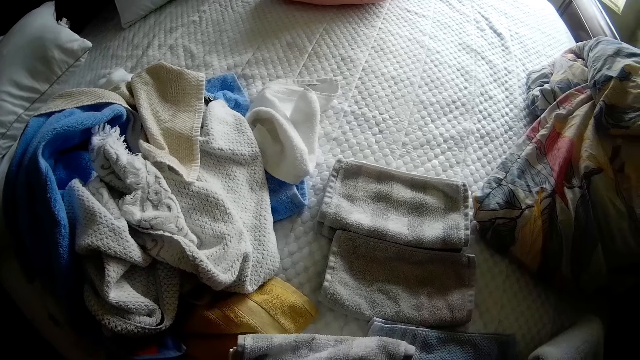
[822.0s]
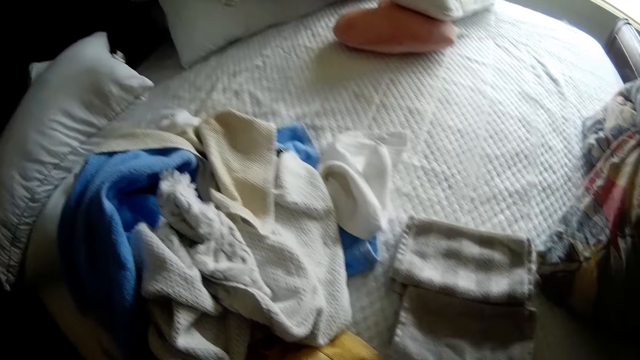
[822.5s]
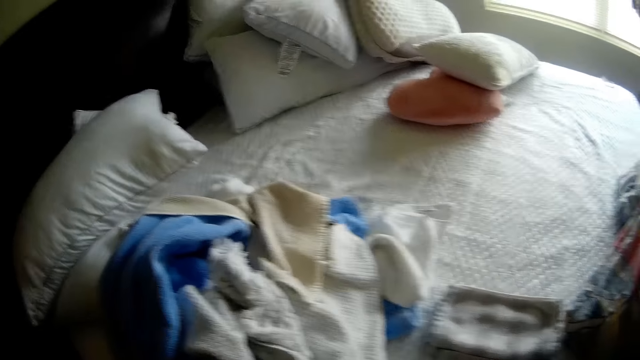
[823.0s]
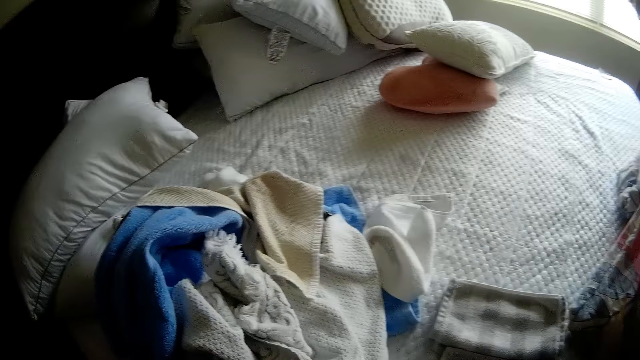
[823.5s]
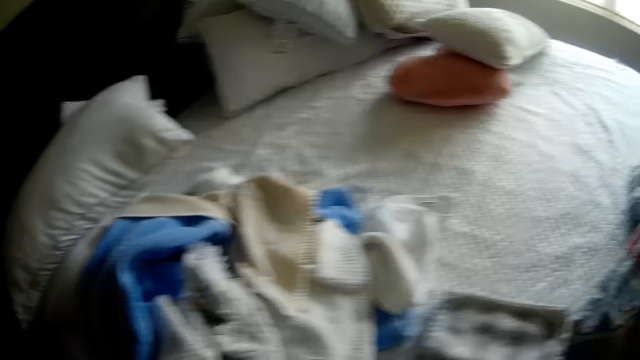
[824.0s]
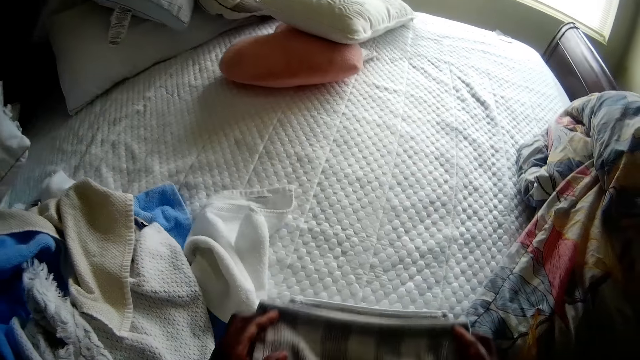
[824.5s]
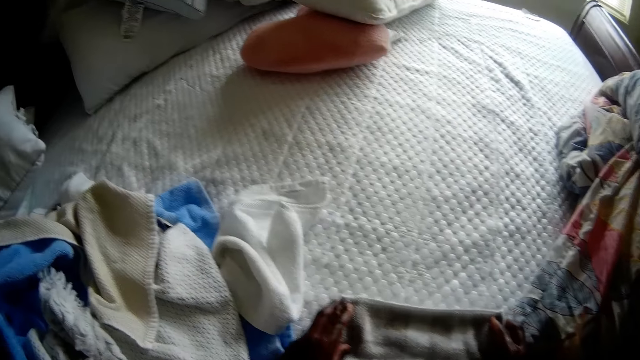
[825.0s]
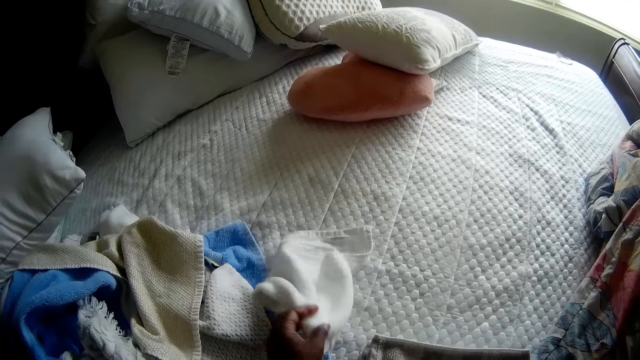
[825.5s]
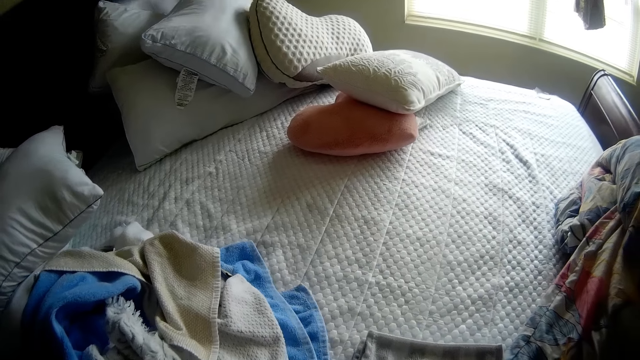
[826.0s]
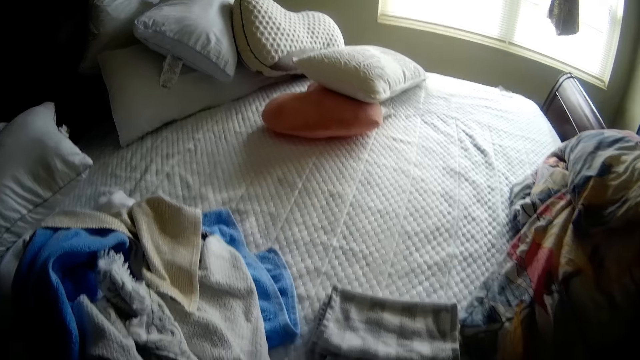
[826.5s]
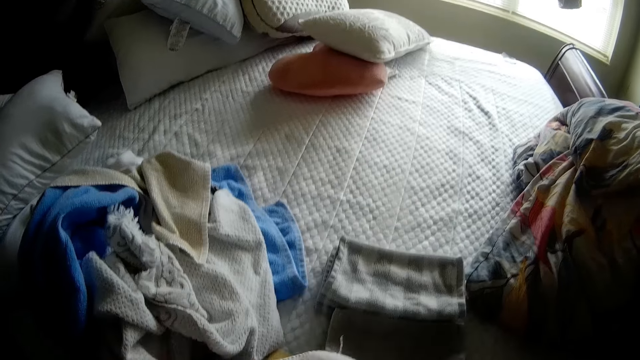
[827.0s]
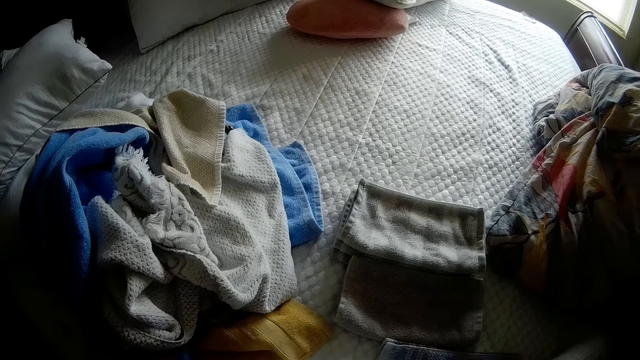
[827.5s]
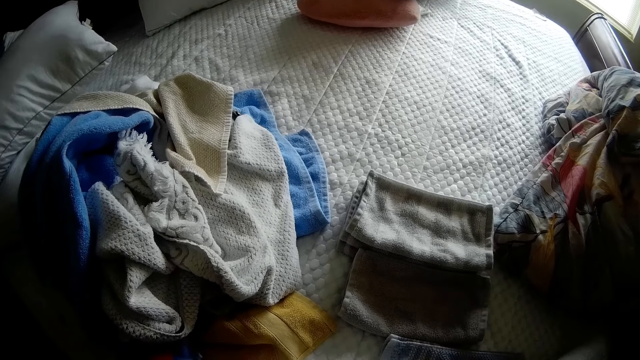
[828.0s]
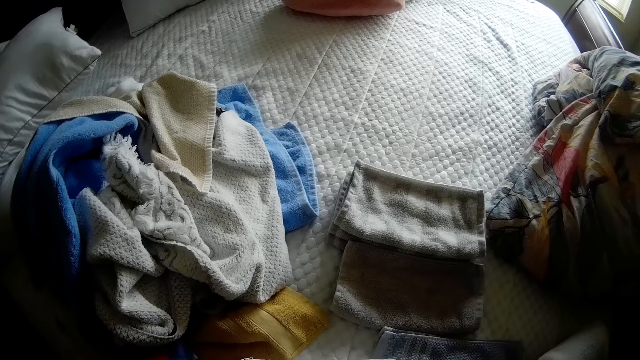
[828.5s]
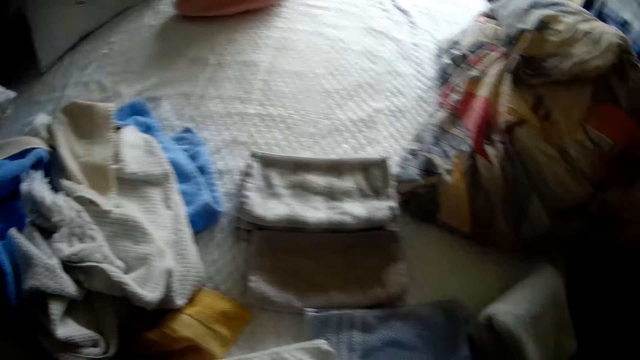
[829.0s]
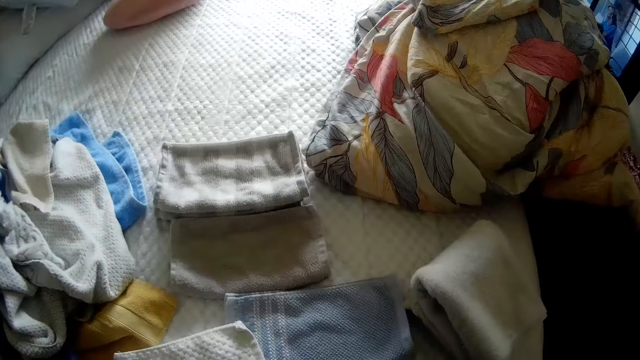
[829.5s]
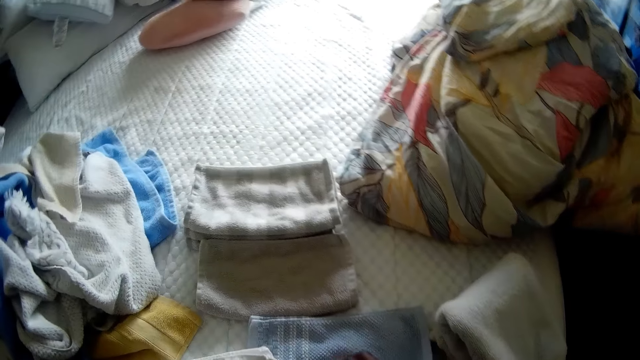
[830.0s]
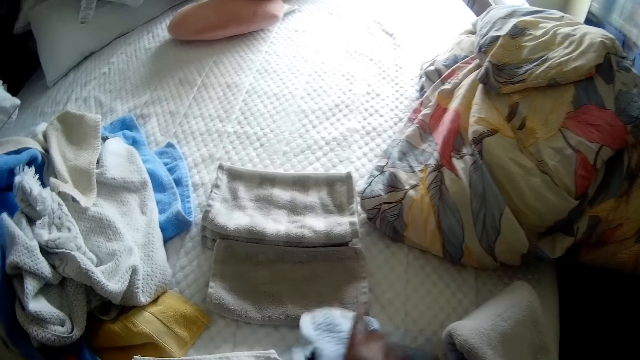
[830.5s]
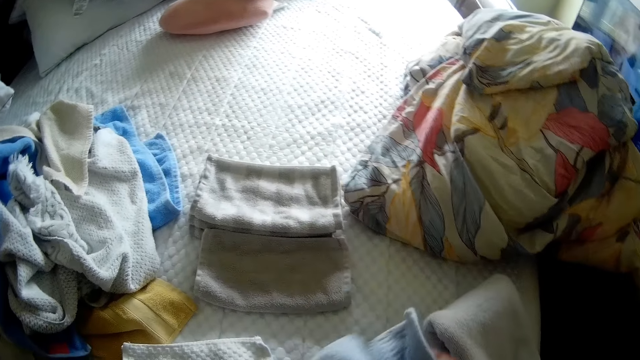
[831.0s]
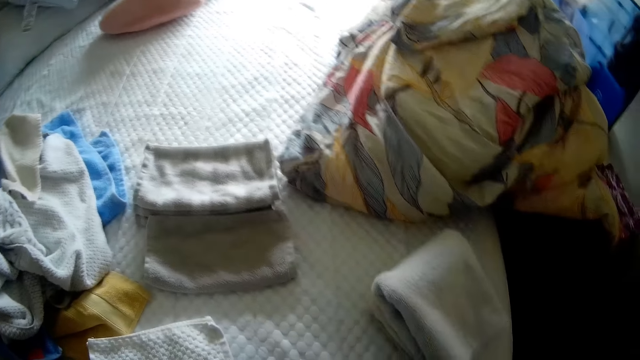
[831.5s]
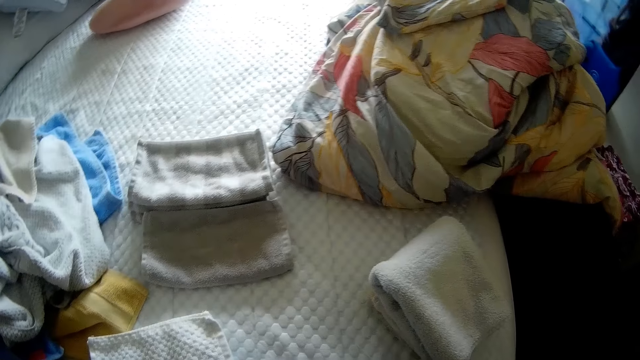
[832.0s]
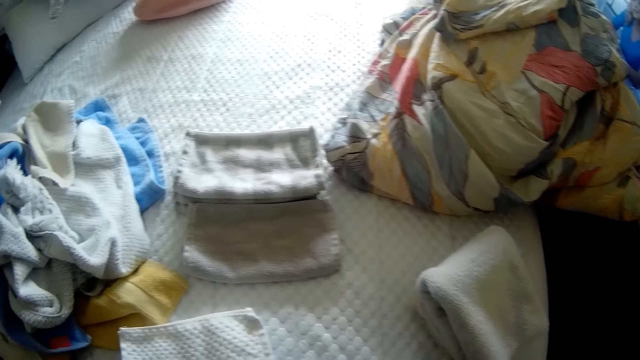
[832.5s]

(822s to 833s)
The camera wearer drops the cloth on the bed. She picks up a white cloth from the bed with her left hand. She folds the white cloth in her hand with both hands. She picks up a blue cloth from the bed with her right hand.

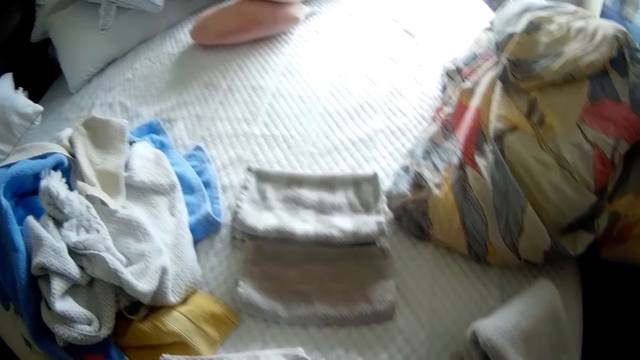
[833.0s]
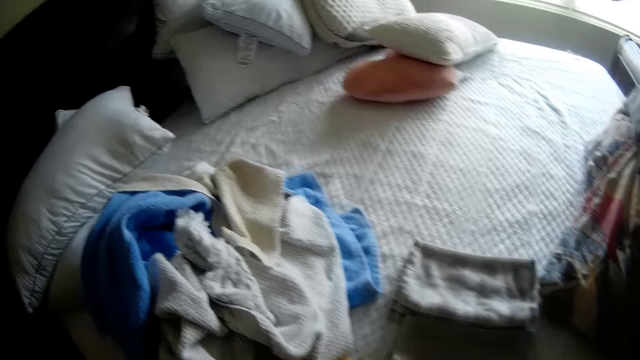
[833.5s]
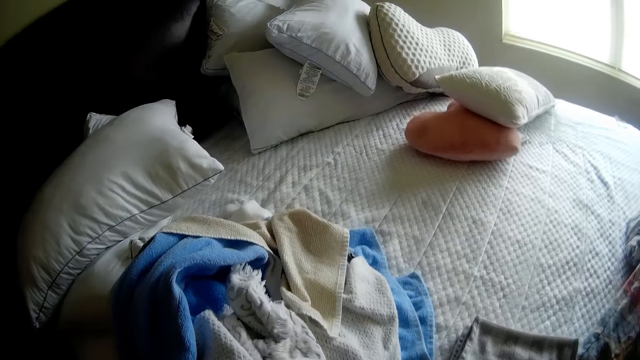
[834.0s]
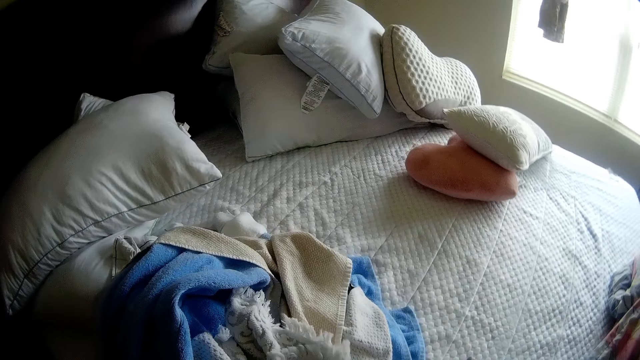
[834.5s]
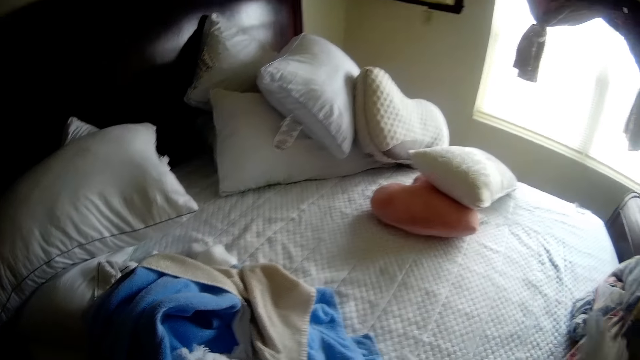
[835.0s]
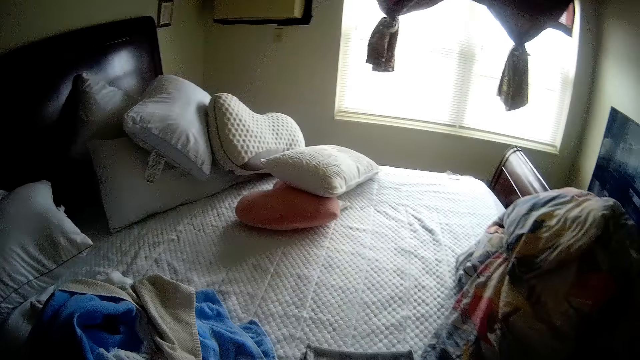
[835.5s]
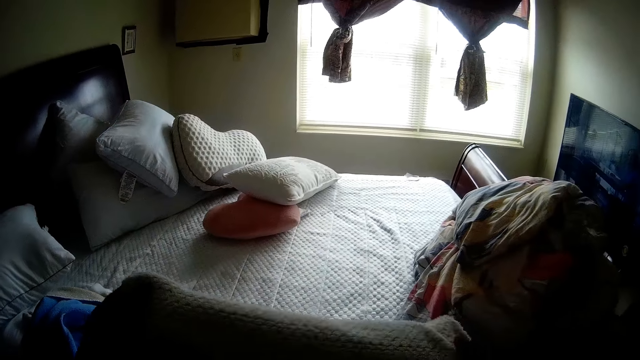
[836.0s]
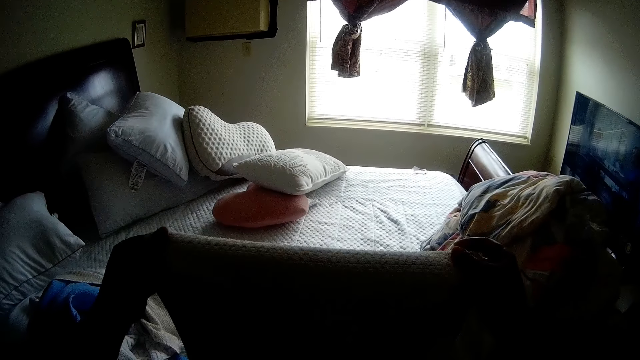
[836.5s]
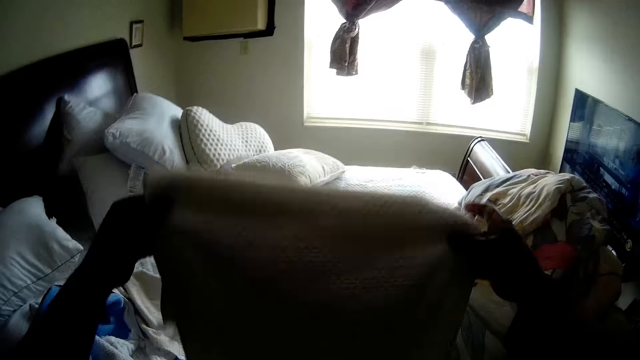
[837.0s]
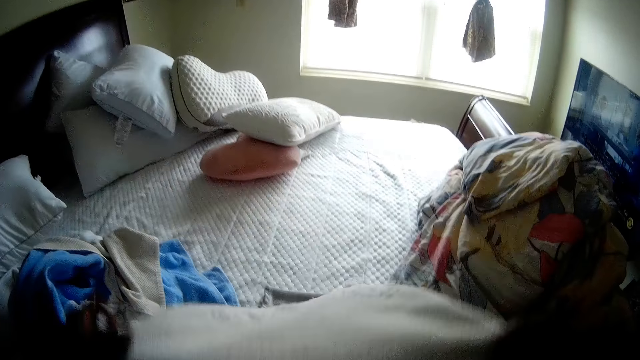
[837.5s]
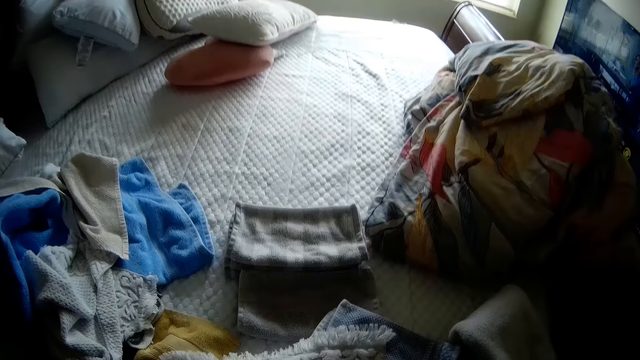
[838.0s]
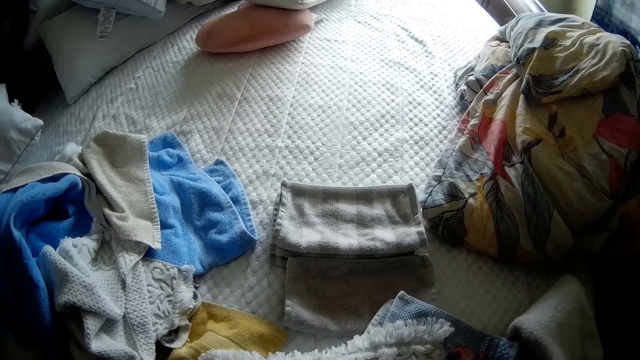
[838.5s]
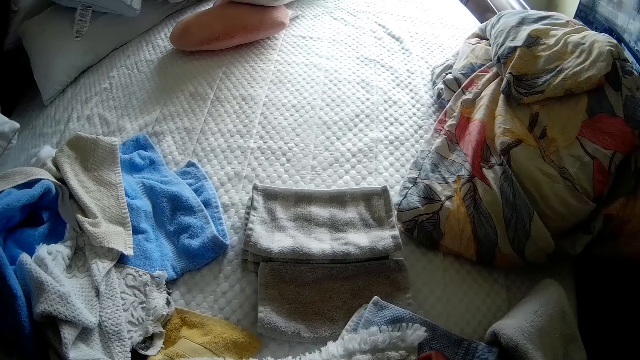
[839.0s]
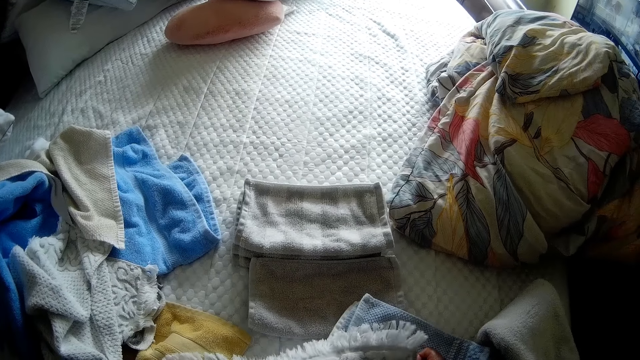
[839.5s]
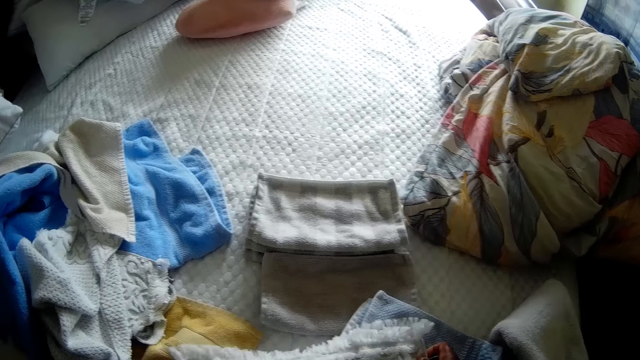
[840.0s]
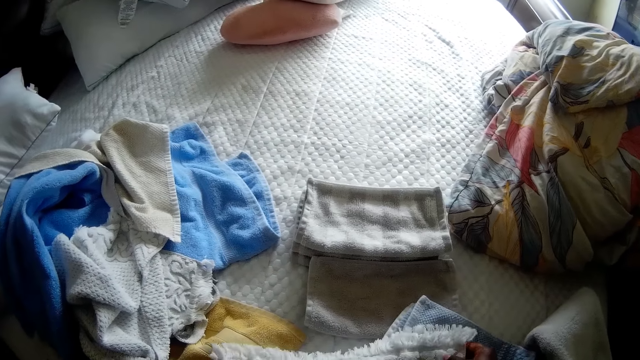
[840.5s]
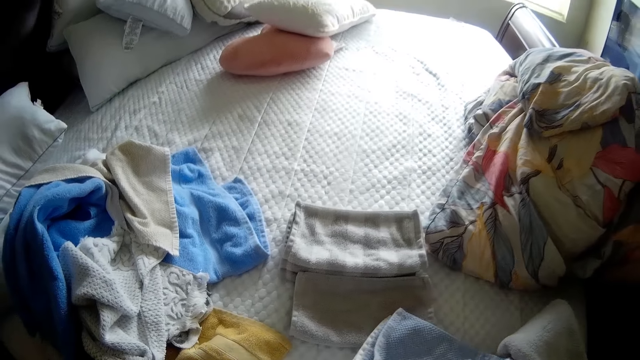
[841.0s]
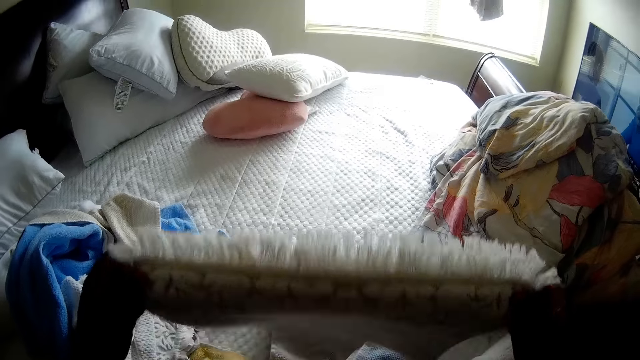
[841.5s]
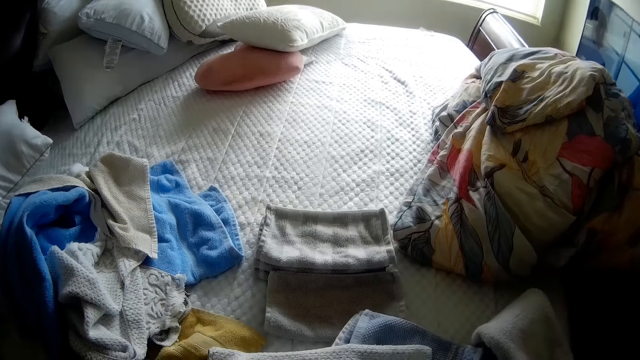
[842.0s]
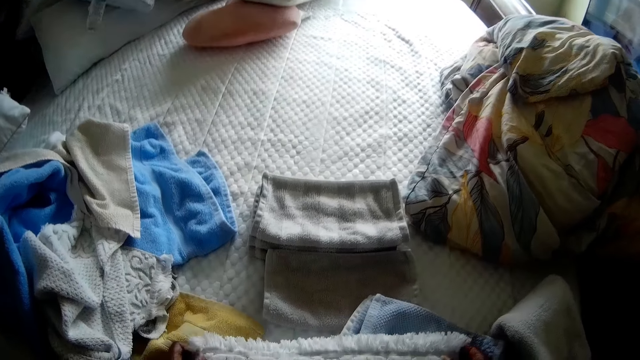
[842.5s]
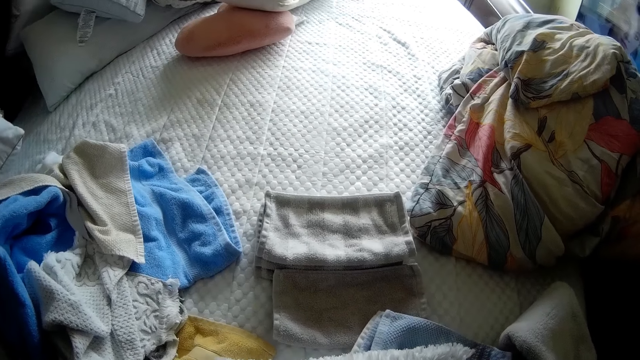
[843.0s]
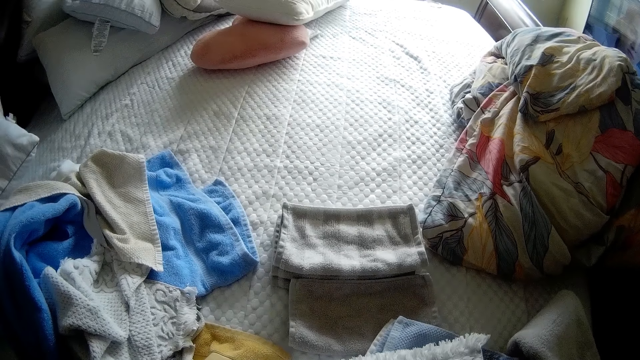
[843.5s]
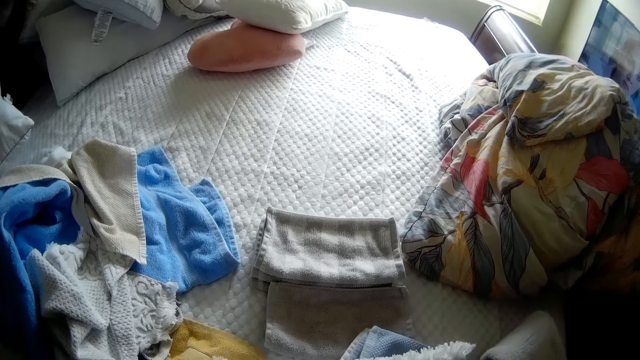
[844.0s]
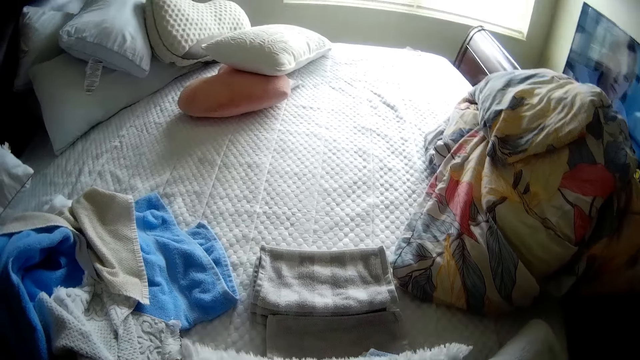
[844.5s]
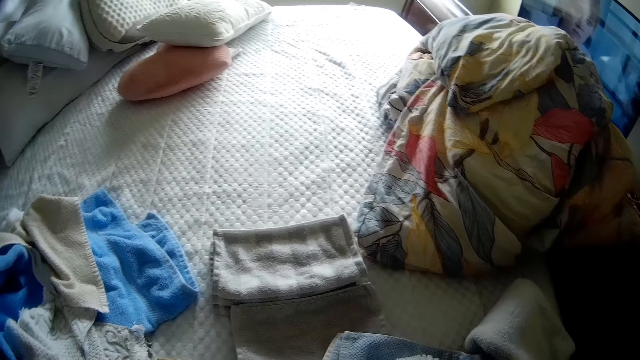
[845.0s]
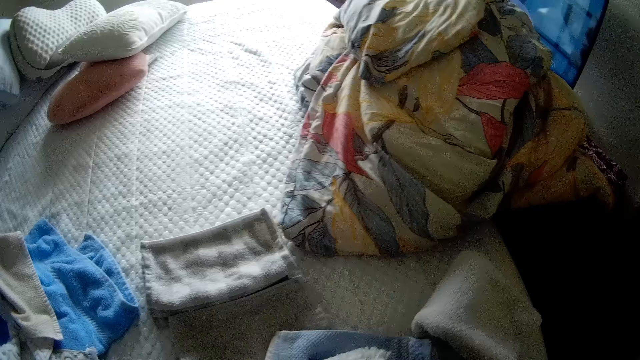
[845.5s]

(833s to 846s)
The camera wearer picks up a cloth from the bed with her right hand. She spreads out the cloth in her hand with both hands. She places the cloth in her hands on the bed. She flips the cloth on the bed with both hands.
